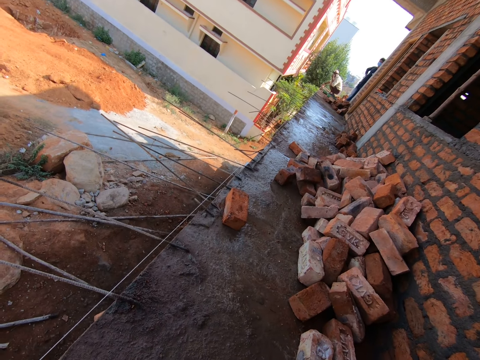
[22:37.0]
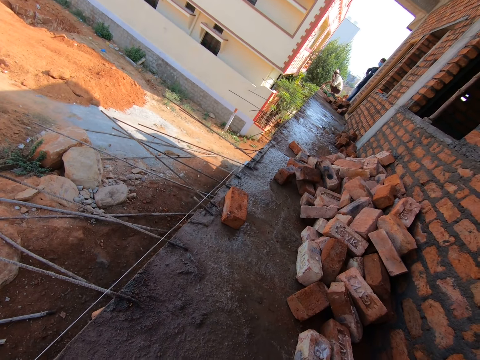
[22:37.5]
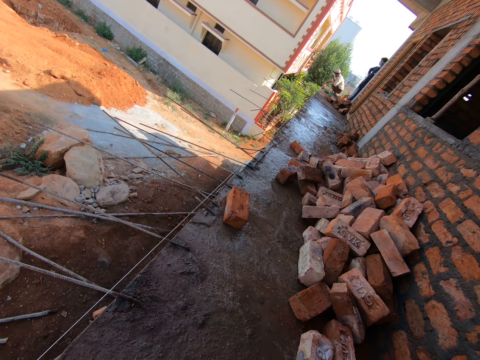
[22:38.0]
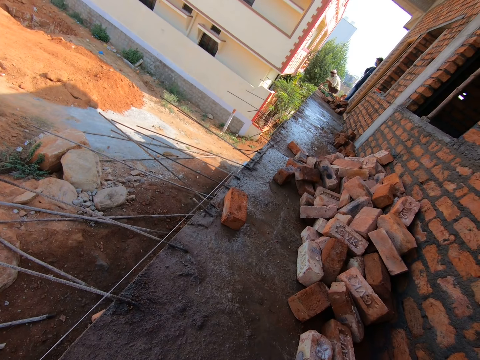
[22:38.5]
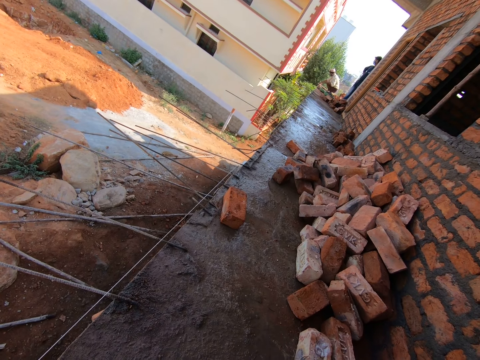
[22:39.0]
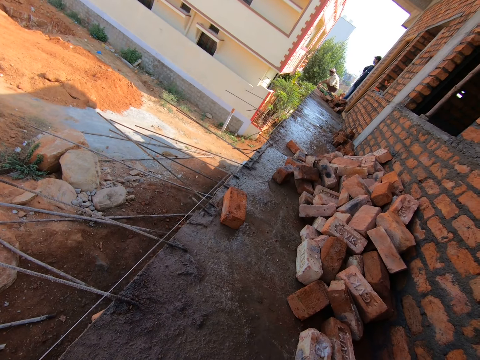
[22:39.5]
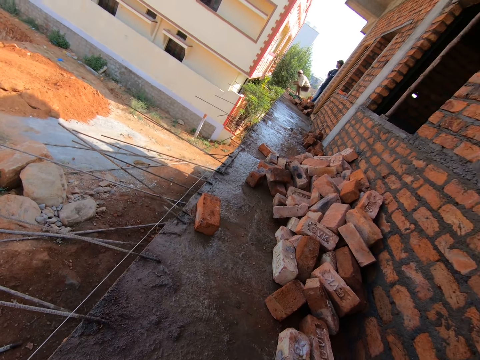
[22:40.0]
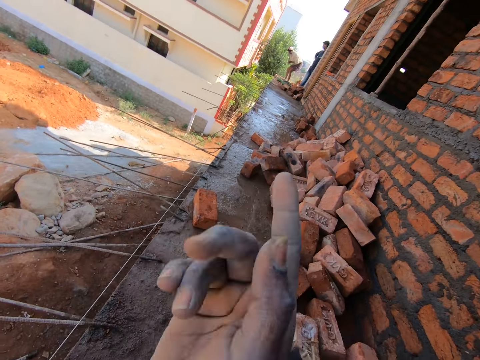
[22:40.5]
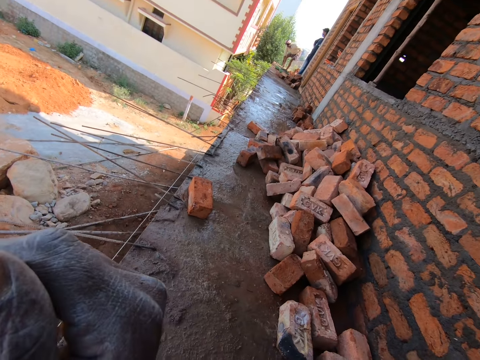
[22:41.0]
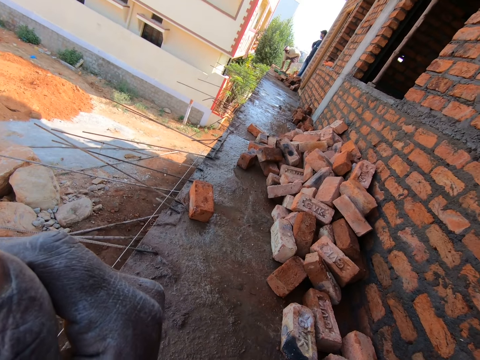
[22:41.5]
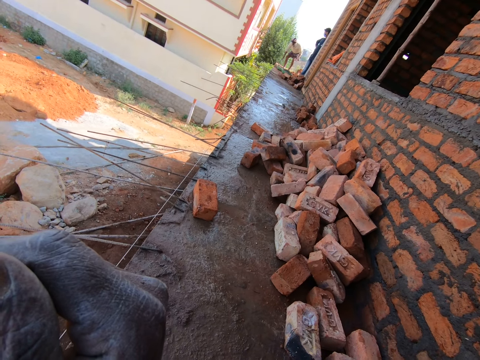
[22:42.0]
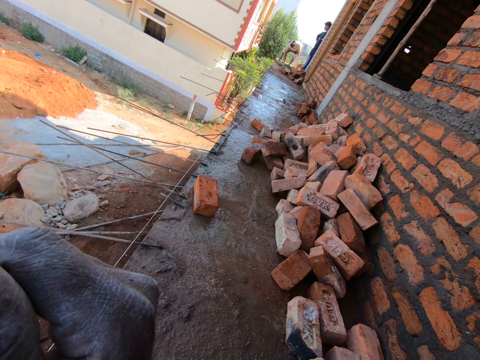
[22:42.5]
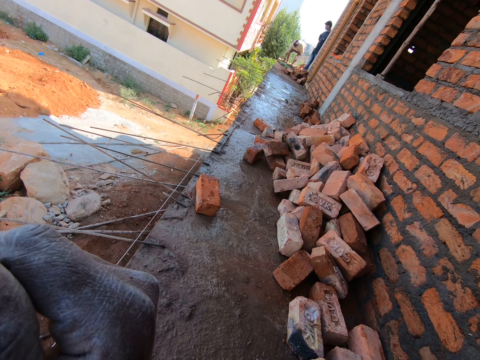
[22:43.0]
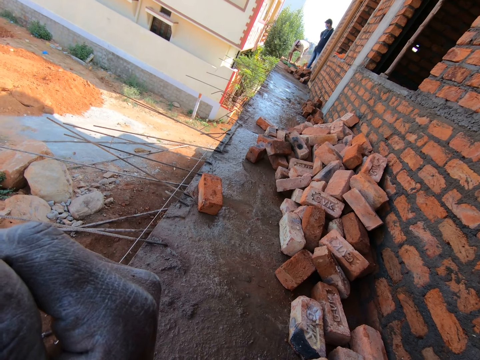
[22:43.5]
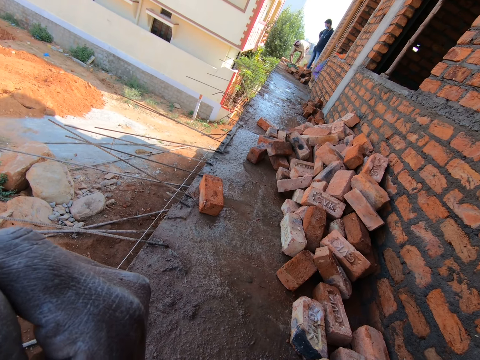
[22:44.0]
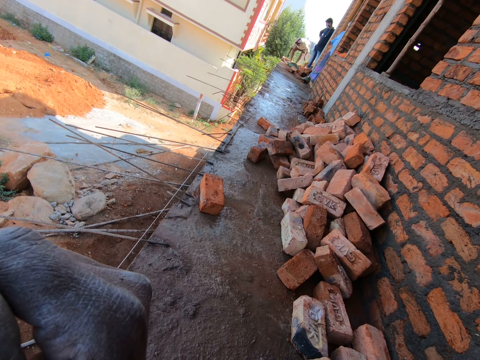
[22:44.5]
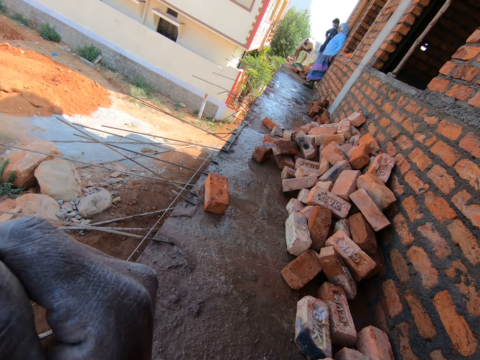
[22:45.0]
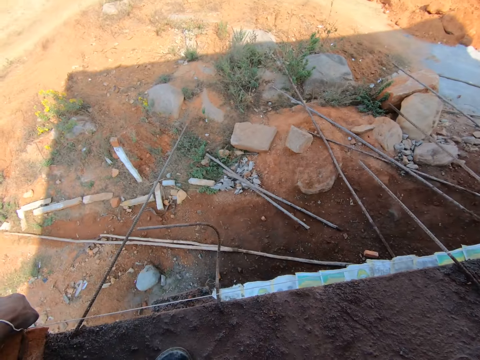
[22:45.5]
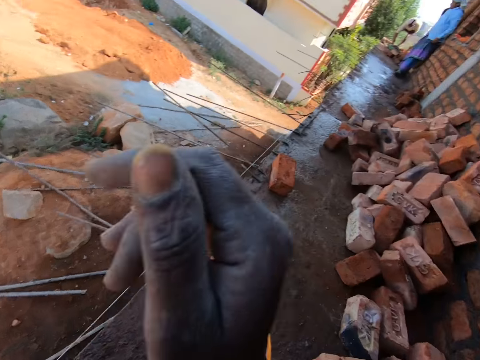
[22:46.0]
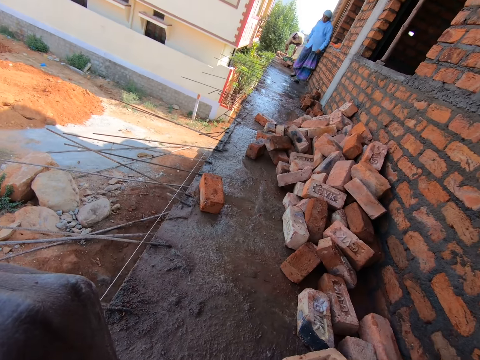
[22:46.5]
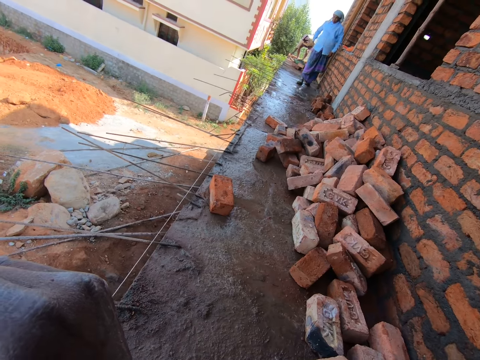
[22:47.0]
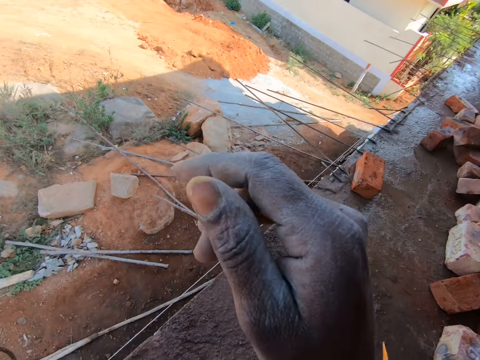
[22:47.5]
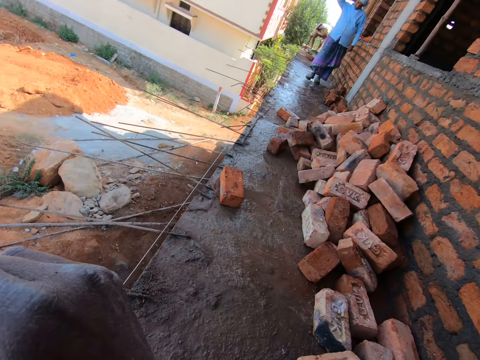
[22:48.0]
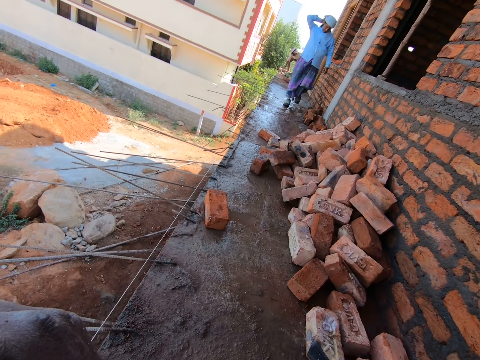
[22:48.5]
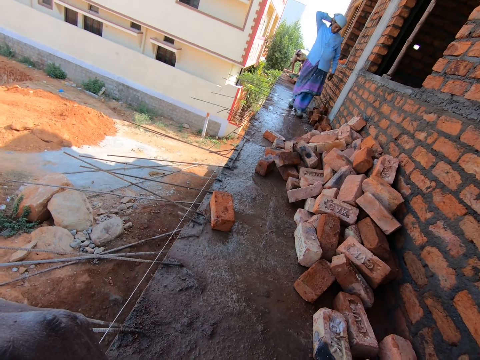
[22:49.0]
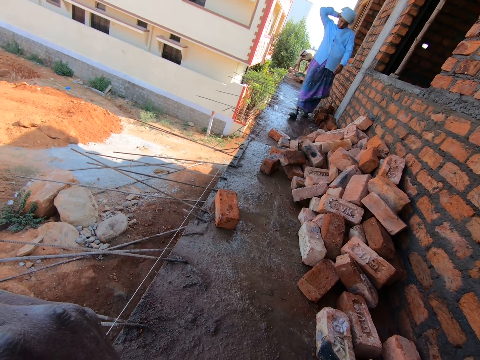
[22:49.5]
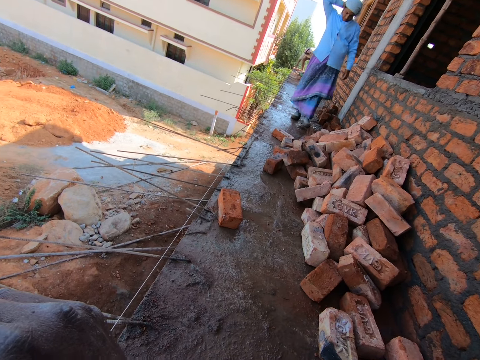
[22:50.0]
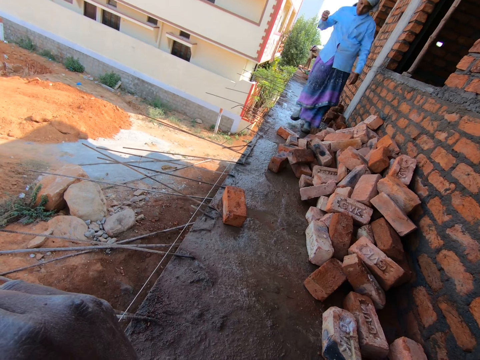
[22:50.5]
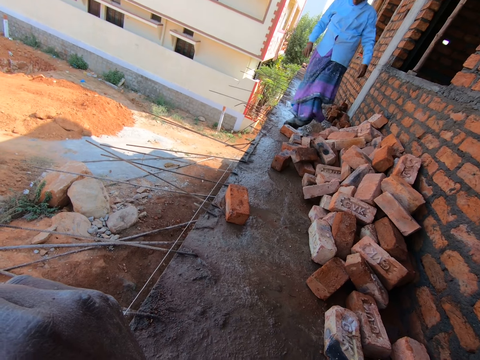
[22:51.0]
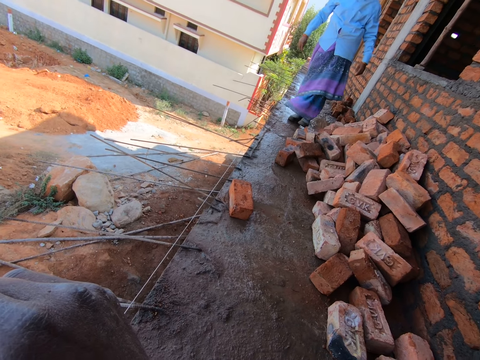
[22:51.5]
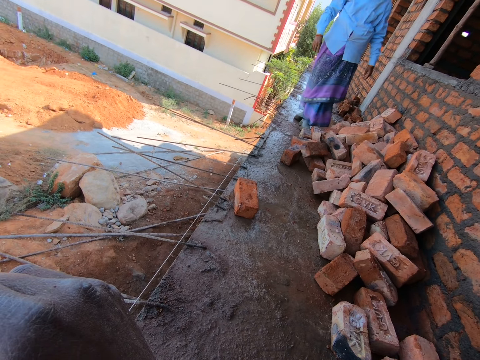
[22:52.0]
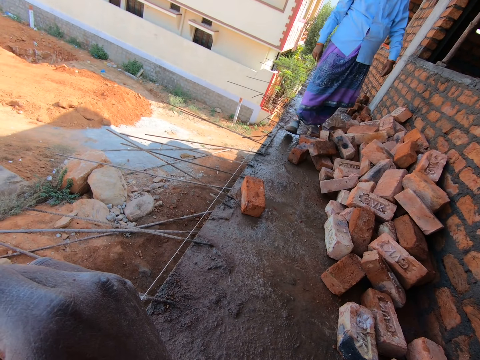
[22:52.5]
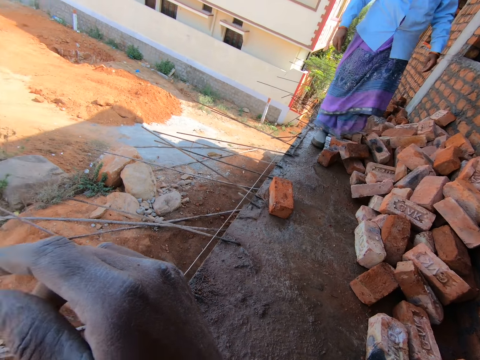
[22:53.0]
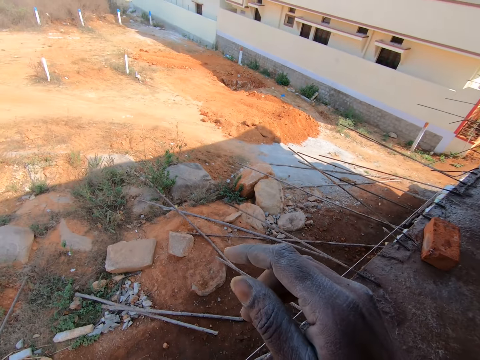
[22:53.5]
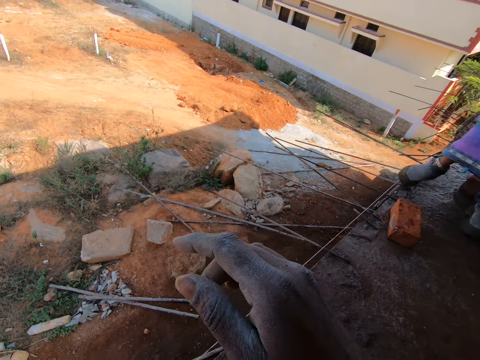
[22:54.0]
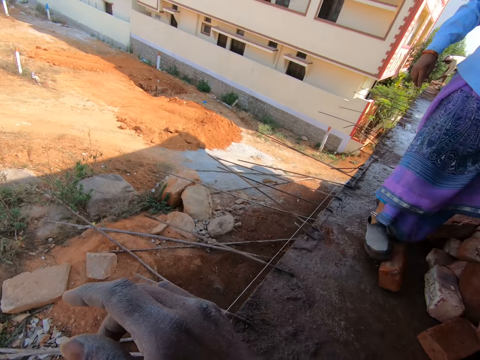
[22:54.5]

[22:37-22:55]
A person looks around. The camera wearer gestures. They look around. They look around the construction site. A woman walks around the construction site. The woman walks towards the camera wearer. The woman moves a brick on the corridor with her leg.

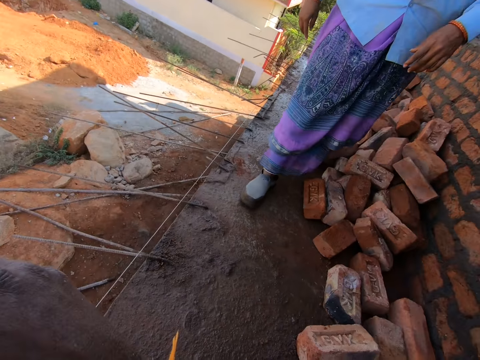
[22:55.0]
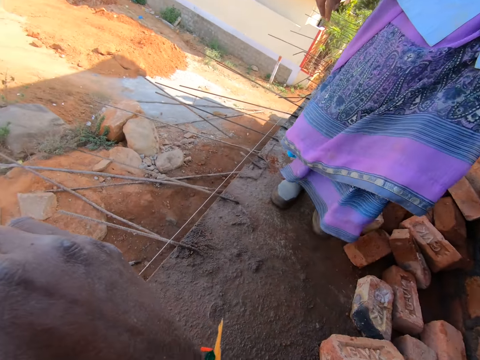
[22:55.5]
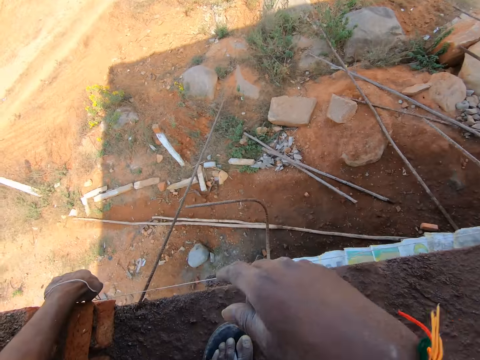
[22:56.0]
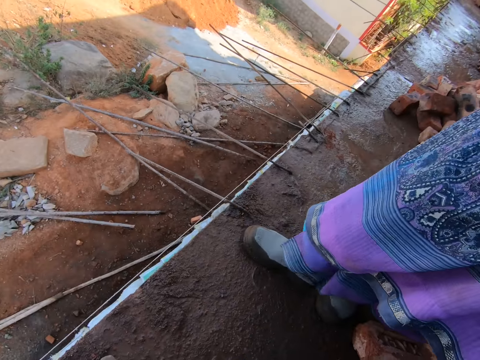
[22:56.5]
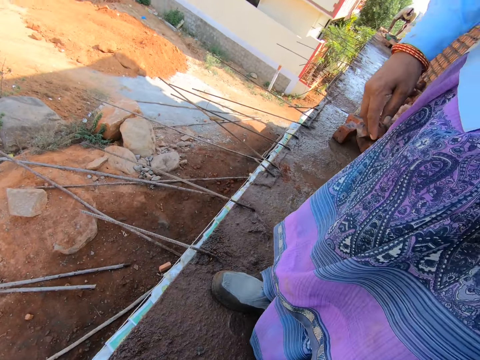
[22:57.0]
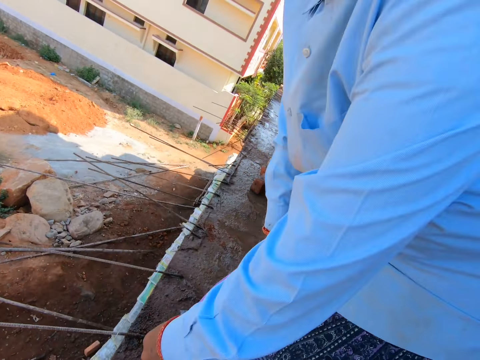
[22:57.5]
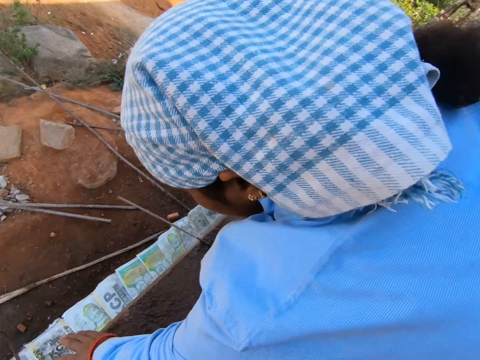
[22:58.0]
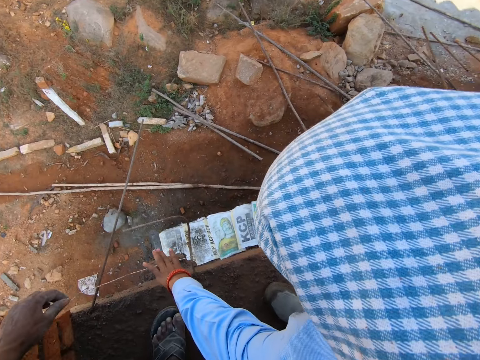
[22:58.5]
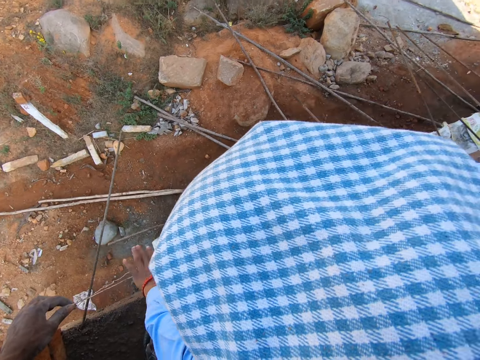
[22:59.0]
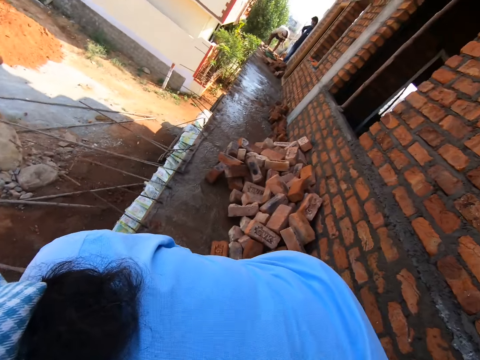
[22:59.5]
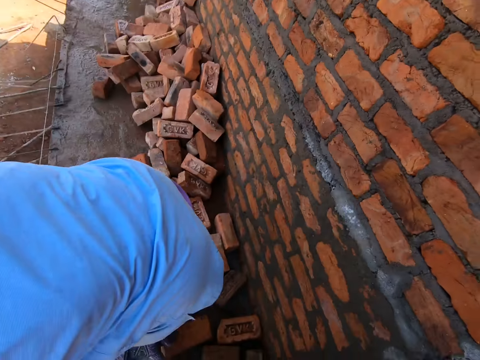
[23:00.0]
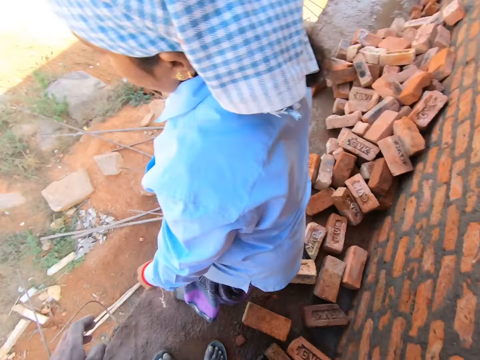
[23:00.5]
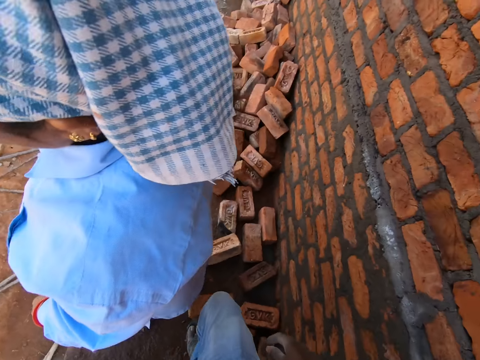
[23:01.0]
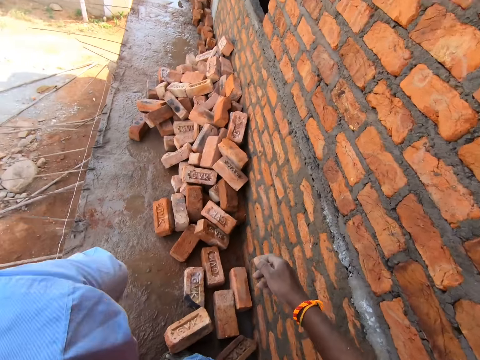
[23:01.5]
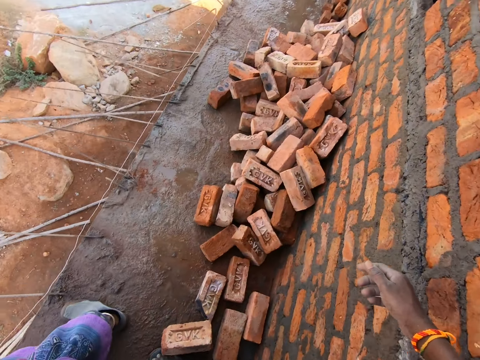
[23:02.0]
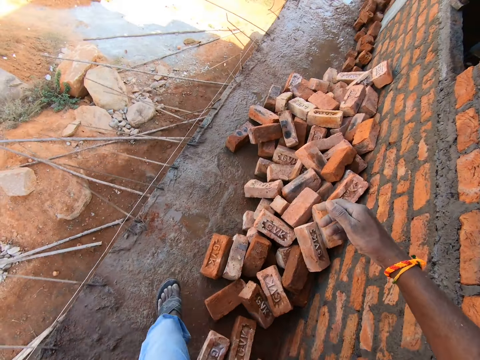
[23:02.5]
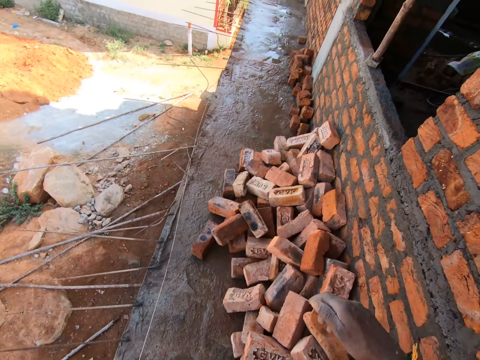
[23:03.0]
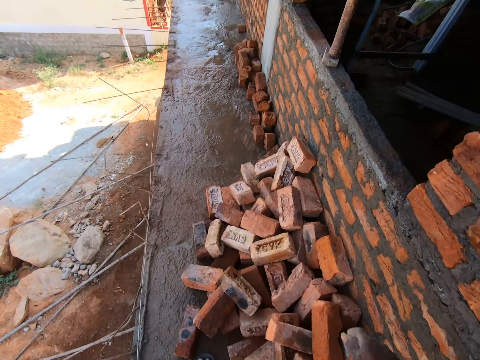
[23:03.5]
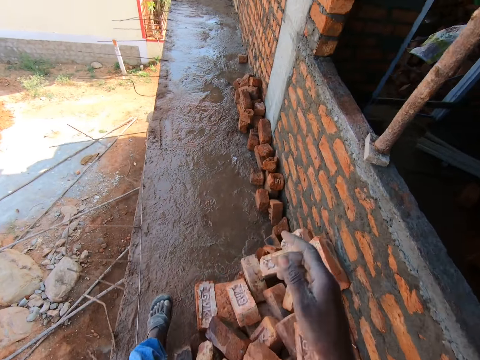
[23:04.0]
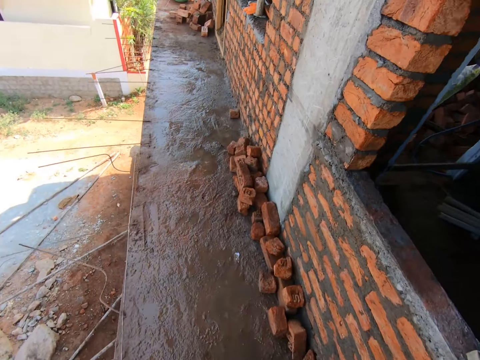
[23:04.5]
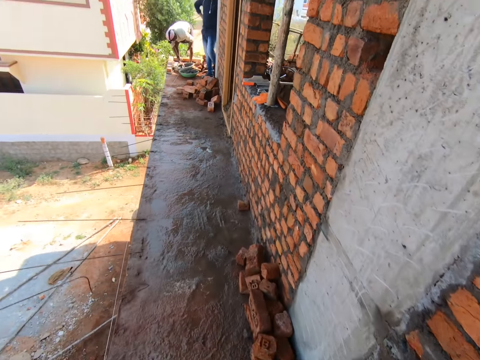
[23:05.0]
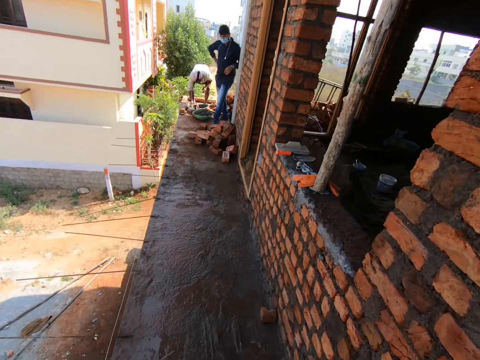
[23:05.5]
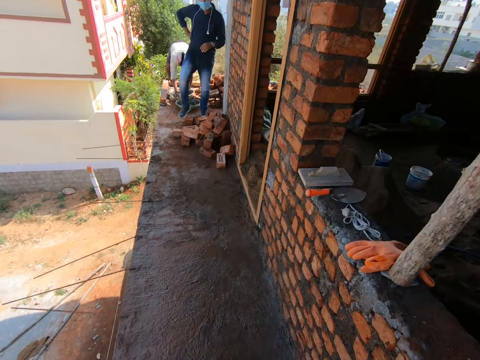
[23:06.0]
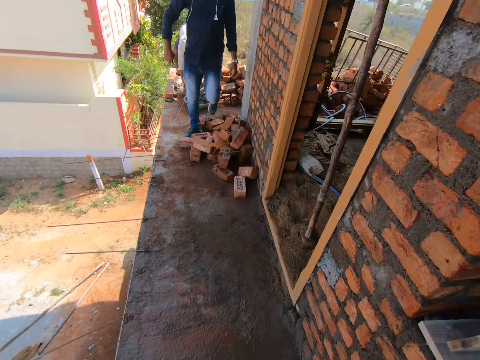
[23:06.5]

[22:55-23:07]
A woman sits next to the camera wearer. Another woman picks thread from the ground. The camera wearer walks around the construction site. They walk along the corridor. A man walks around the construction site.
